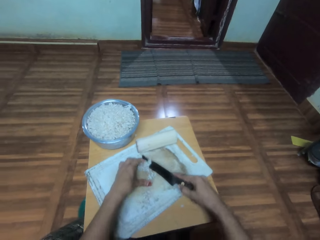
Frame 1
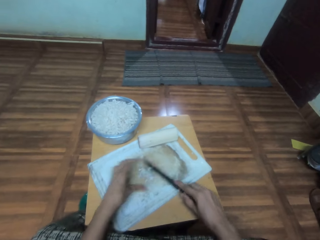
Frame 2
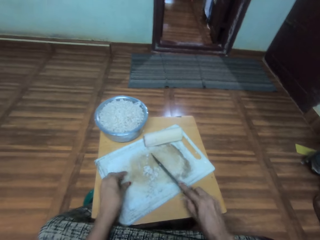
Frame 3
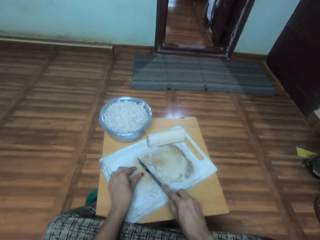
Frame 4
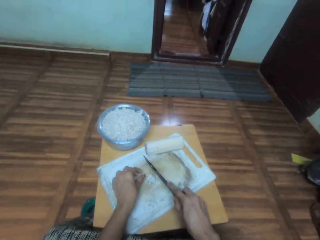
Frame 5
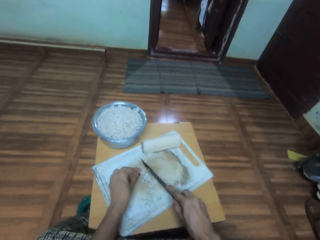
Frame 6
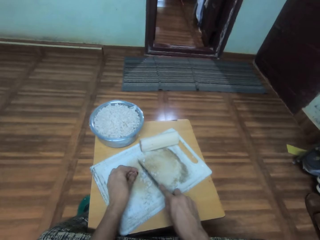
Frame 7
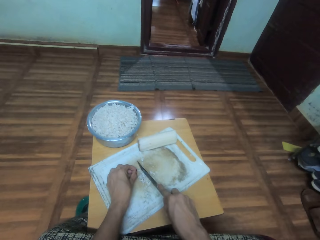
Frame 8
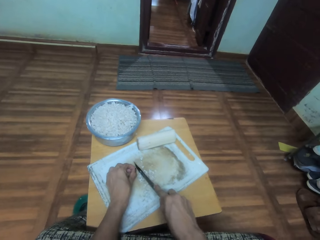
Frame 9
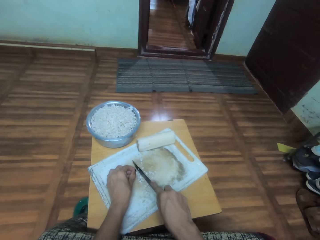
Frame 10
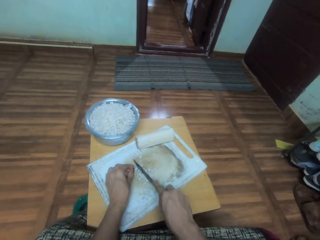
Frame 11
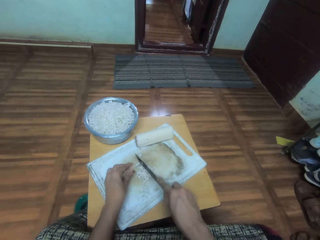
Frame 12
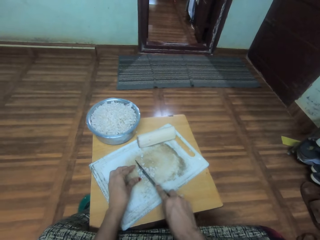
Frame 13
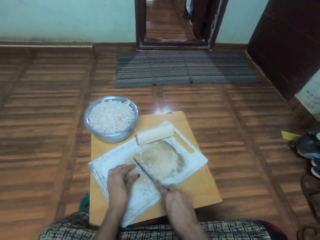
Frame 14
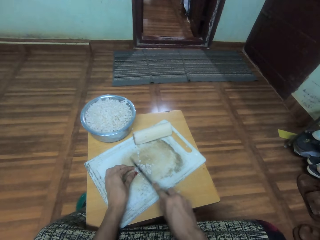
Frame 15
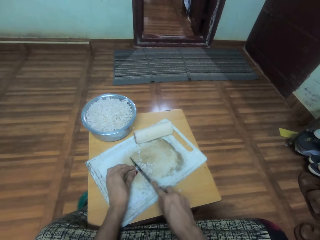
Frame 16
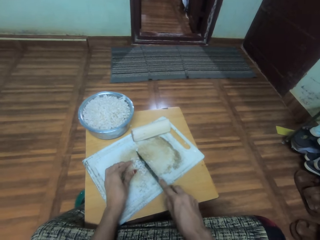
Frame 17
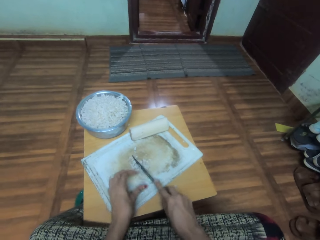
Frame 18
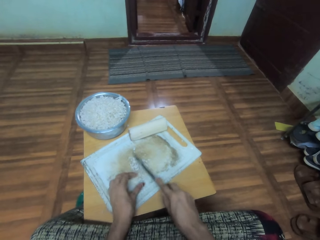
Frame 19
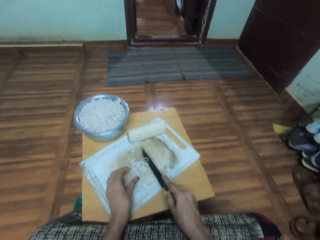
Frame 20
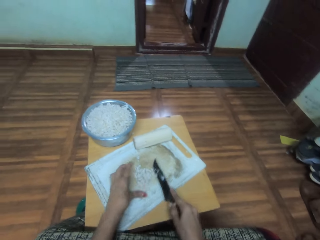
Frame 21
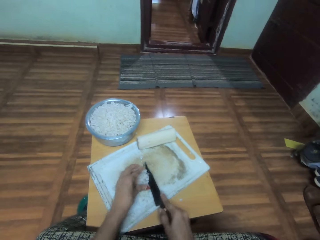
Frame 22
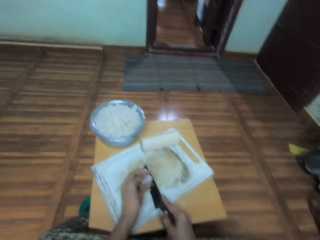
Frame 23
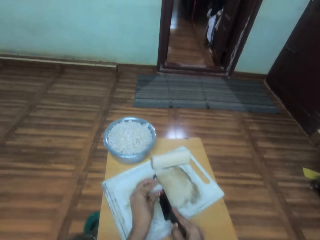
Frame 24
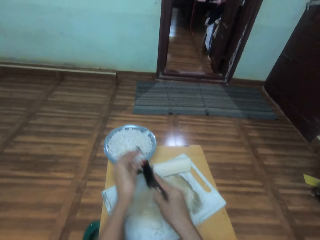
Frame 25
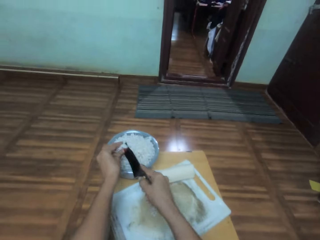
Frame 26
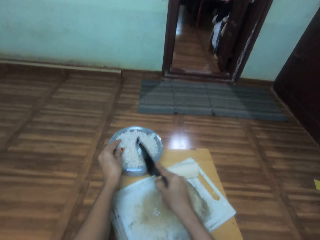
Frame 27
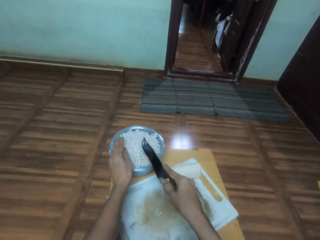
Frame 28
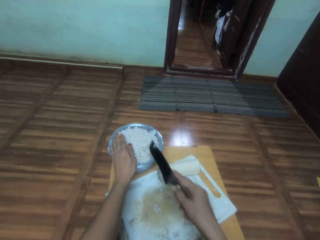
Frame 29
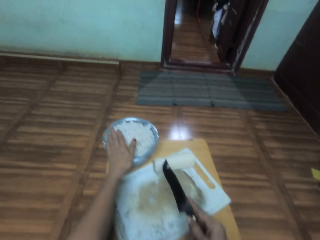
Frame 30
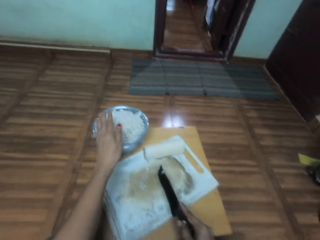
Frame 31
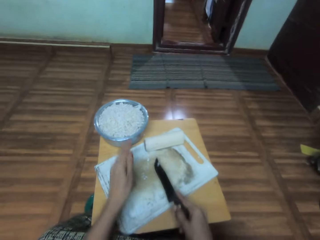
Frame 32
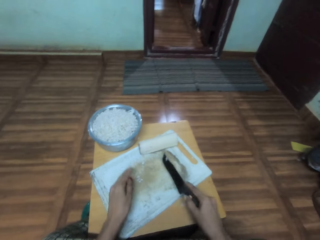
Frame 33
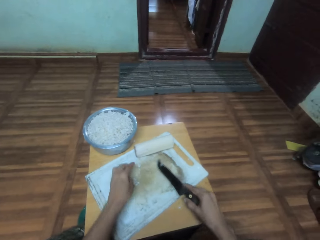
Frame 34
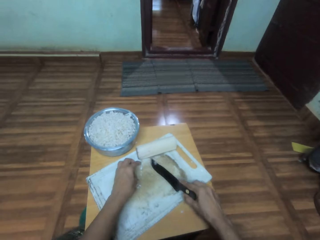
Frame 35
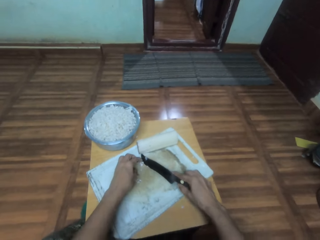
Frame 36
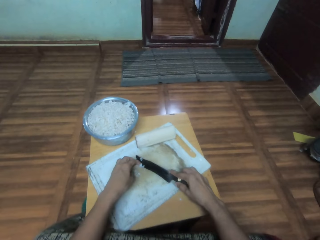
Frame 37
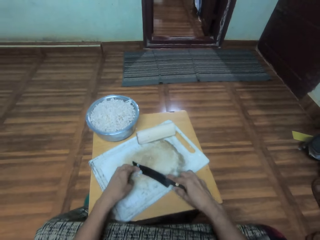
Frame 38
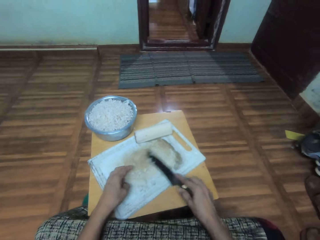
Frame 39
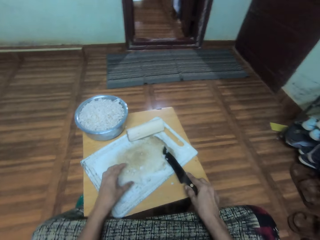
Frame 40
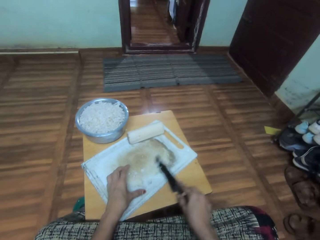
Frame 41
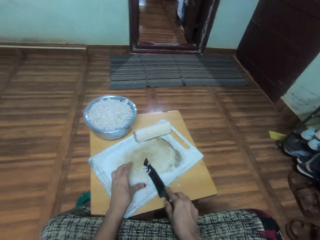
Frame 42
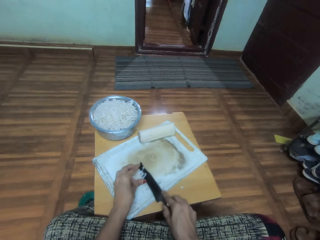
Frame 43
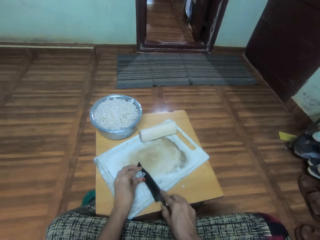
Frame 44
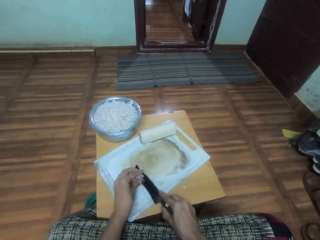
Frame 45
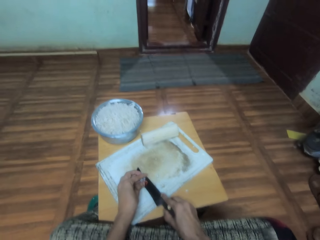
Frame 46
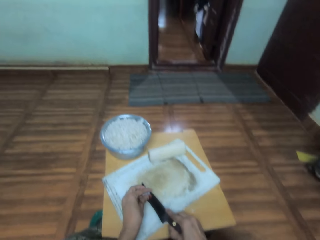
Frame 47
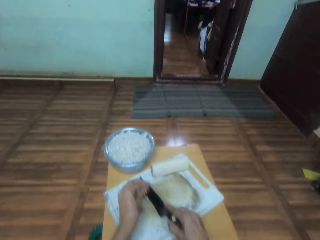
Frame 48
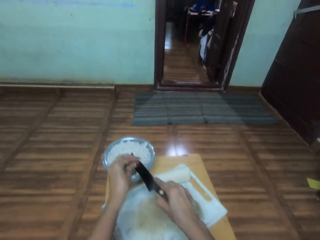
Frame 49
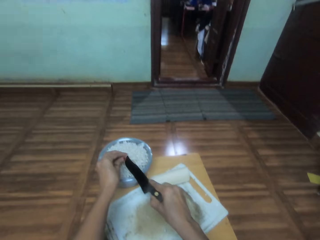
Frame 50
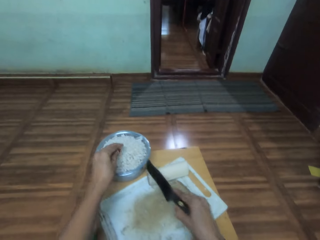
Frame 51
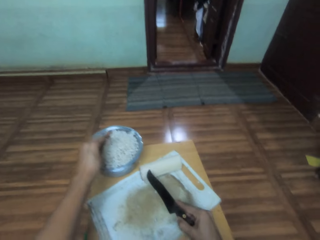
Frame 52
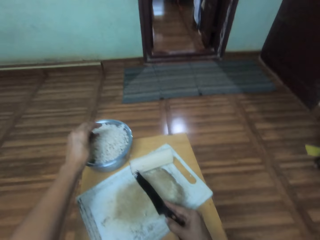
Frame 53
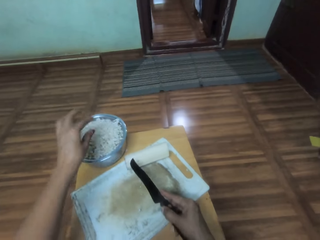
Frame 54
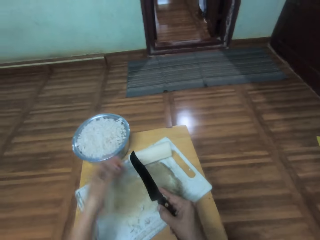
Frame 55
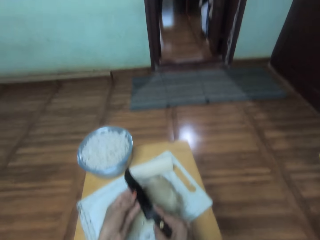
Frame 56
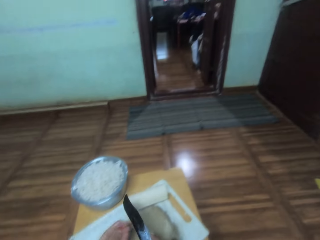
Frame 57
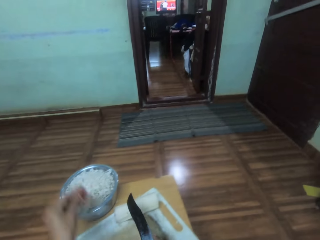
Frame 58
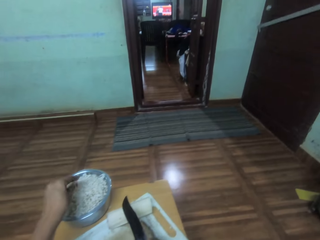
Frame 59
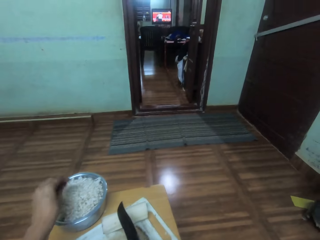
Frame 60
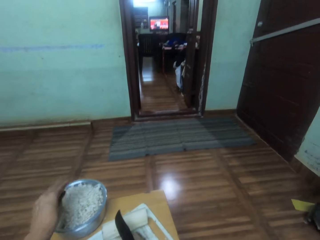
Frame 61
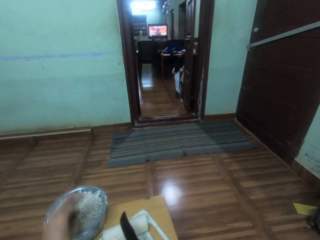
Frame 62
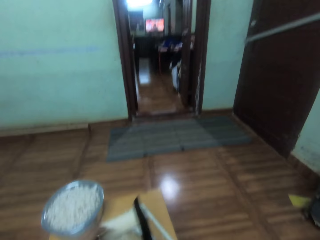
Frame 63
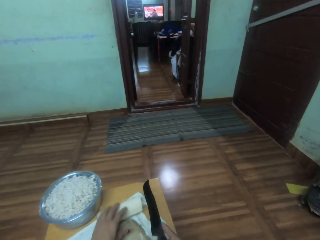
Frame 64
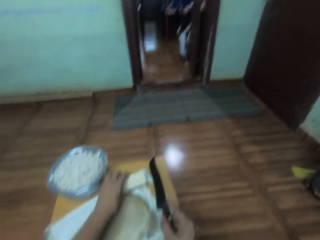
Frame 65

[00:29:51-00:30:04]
The camera wearer touches something. They lift something up. They move something on the chopping board. They move the knife. They cut the vegetables. They lift the knife up. They pick the vegetables from the chopping board. They put the vegetables in the bowl or pot. They press something on the pot. They lift the knife up. They move the knife up. They move their hand down. They move their hand down again. They gather the vegetables with the knife. They lift something up. They move the knife down. They move their hand down. They move the knife up. They pick the vegetables from the chopping board. They put the vegetables in the bowl. They move their fingers. They hold the knife. They move their hand back. They remove vegetables from the knife. They move their hand forward. They put the vegetables in the bowl. They move their hand back.

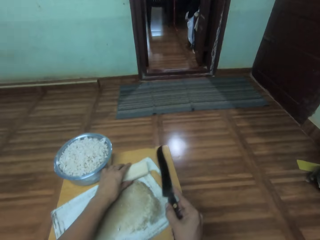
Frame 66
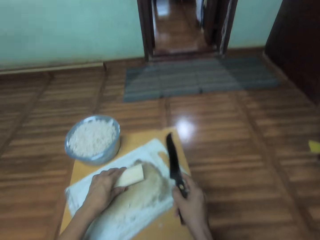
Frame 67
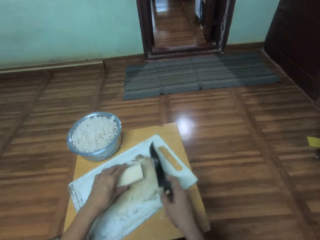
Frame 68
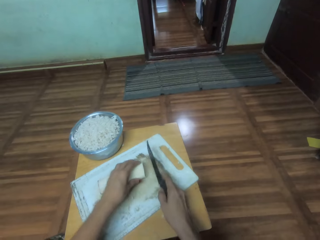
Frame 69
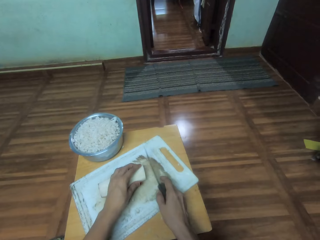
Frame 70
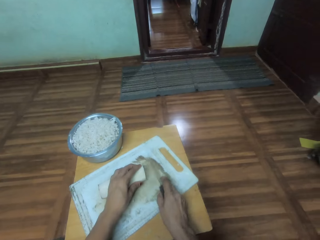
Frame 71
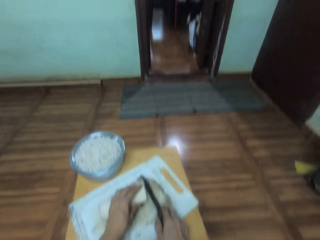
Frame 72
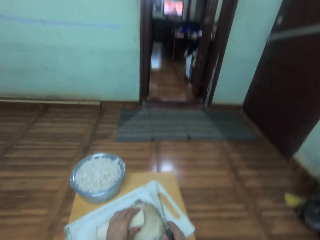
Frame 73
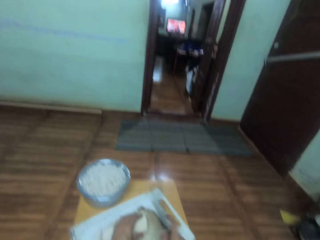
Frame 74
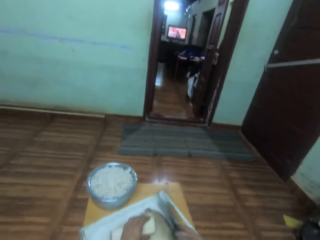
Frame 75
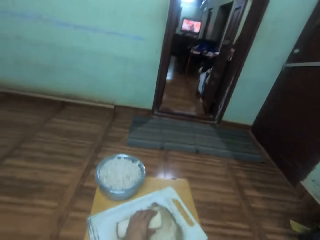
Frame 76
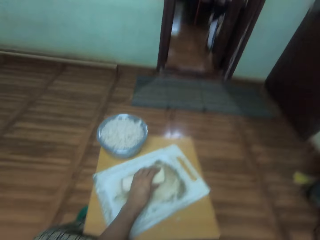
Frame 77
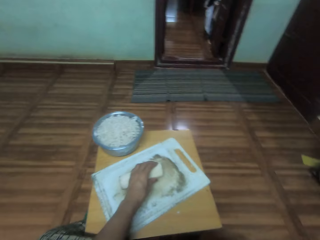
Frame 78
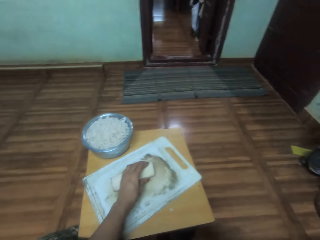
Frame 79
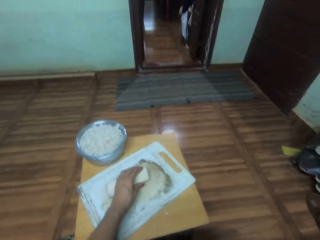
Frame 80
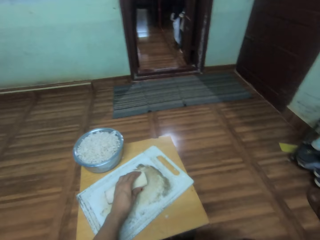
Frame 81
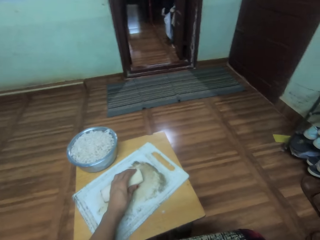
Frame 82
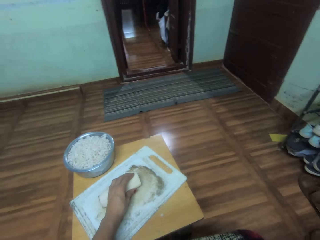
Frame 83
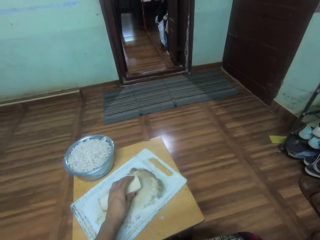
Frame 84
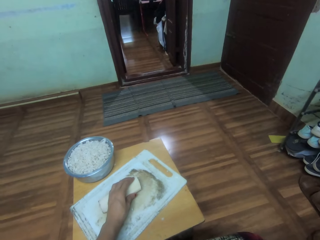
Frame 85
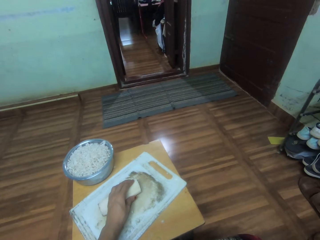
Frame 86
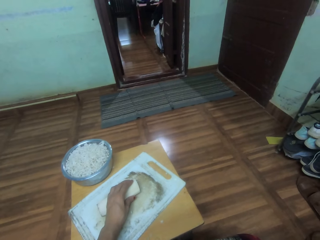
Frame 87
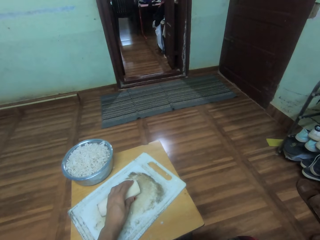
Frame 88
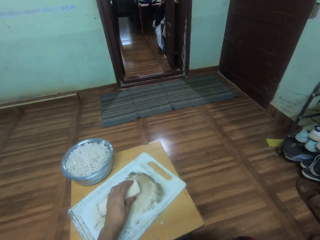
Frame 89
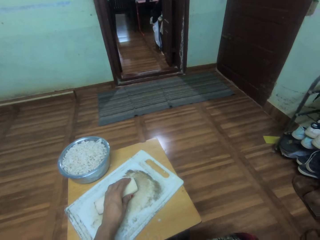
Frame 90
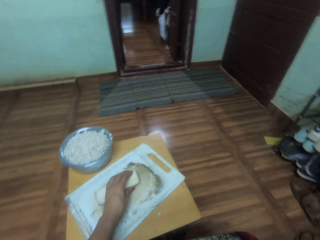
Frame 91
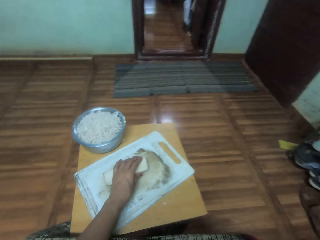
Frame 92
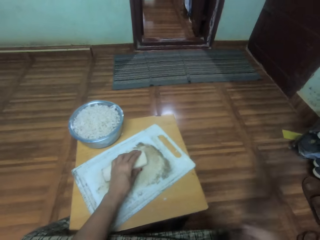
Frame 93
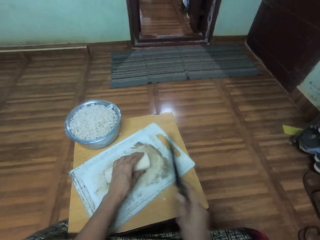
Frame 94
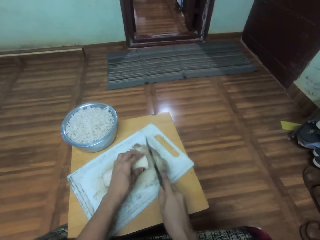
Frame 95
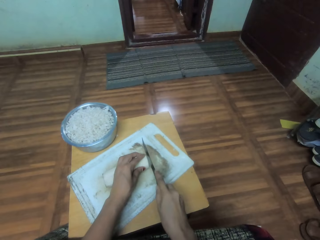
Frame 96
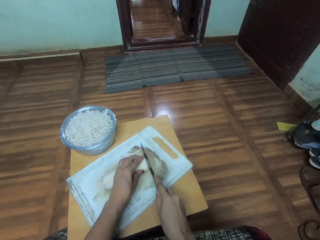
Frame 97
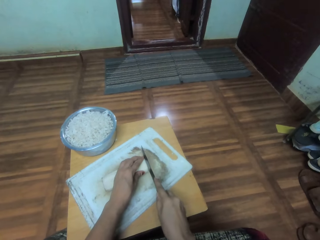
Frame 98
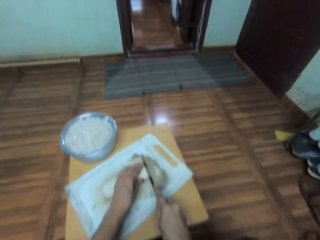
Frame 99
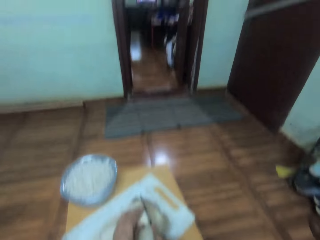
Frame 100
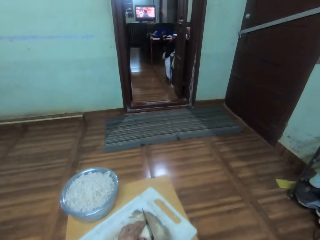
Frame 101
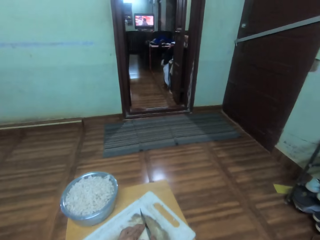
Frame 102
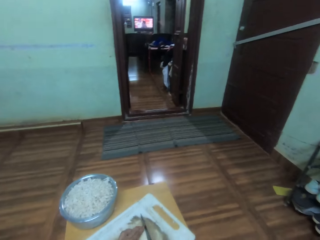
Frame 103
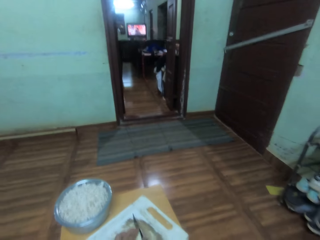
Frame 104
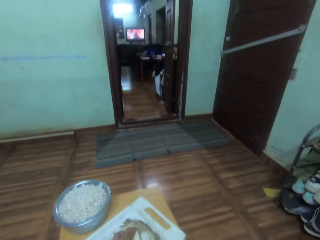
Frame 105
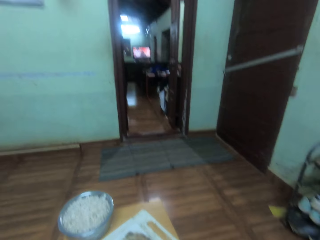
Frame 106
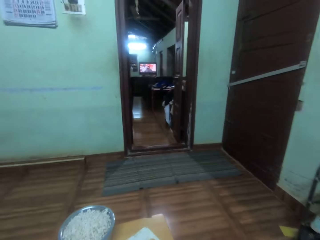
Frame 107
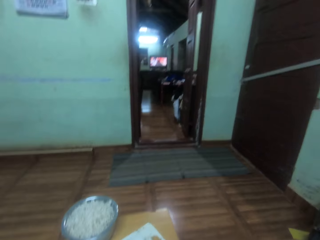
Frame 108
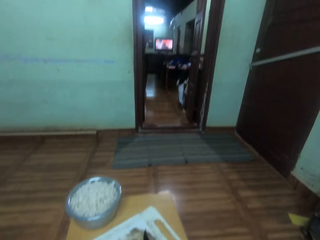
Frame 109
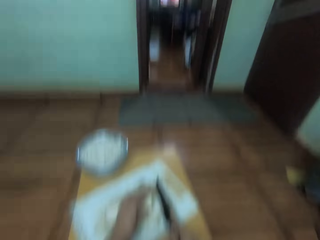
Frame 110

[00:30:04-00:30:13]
The camera wearer moves their hand down. They hold something. They pick the vegetable and place the vegetable on the chopping board. They move the knife up. They hold the vegetable. They move the knife down. They cut the vegetable. They look up.
